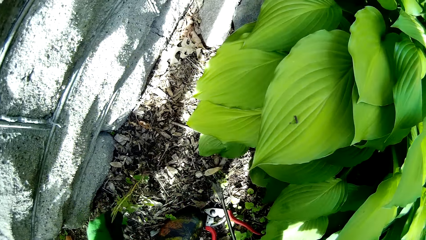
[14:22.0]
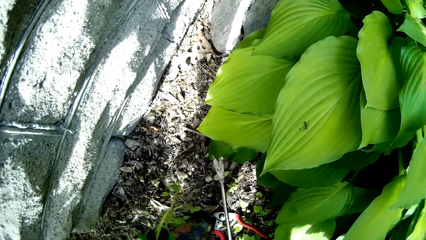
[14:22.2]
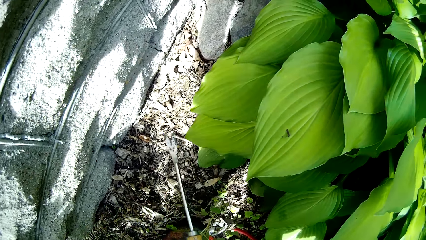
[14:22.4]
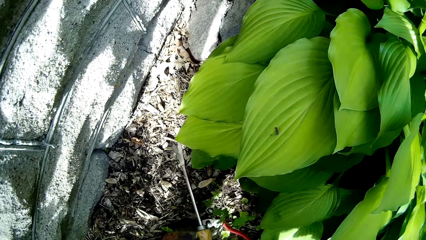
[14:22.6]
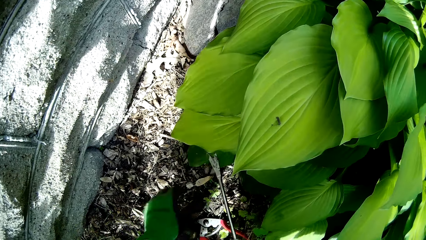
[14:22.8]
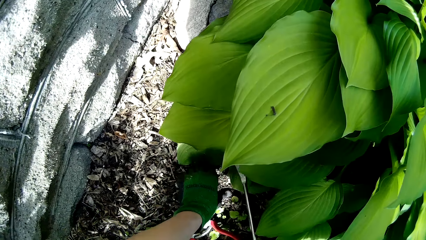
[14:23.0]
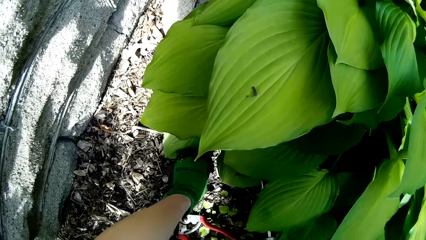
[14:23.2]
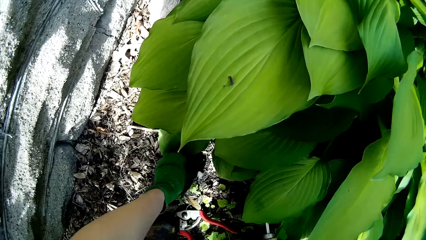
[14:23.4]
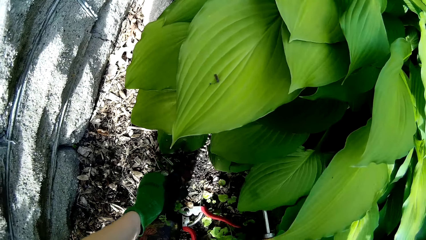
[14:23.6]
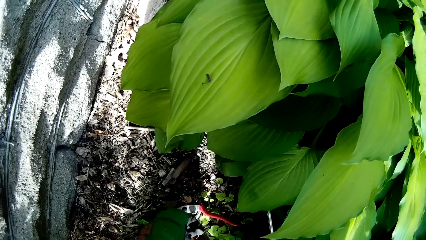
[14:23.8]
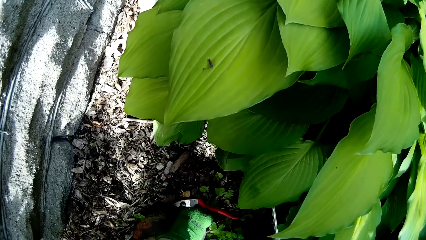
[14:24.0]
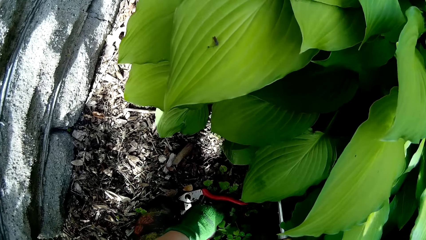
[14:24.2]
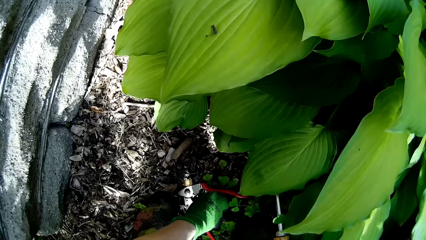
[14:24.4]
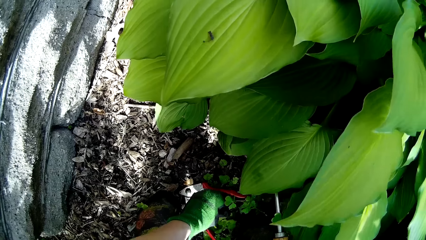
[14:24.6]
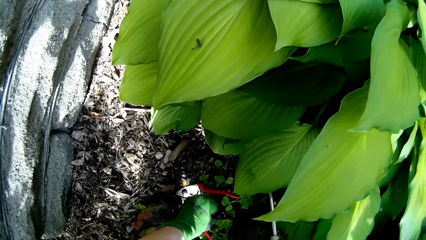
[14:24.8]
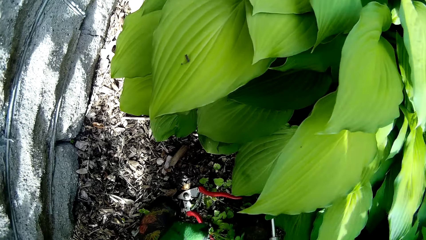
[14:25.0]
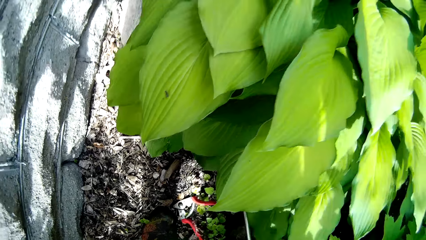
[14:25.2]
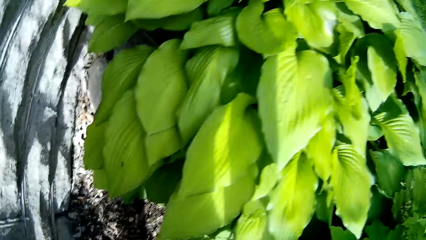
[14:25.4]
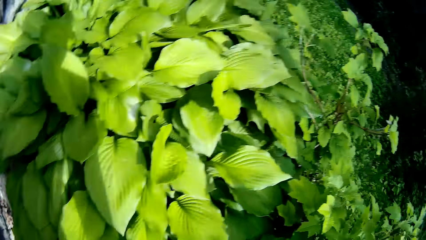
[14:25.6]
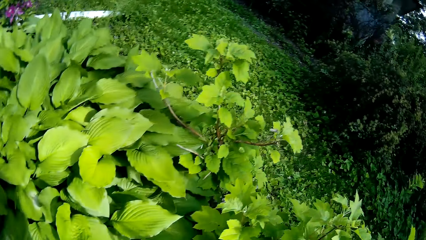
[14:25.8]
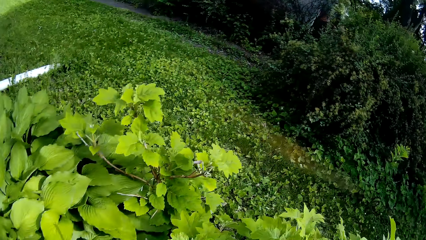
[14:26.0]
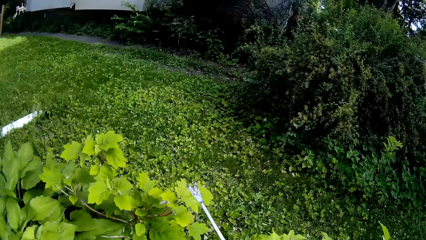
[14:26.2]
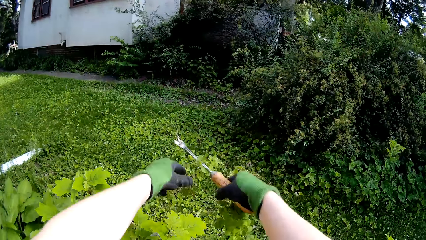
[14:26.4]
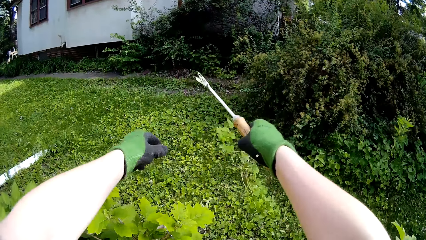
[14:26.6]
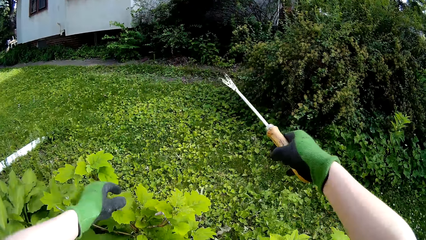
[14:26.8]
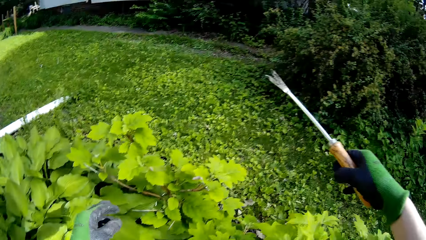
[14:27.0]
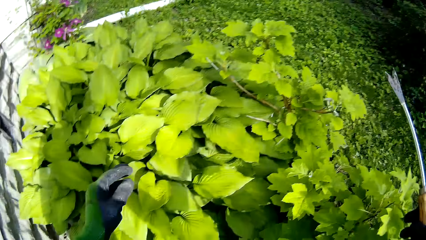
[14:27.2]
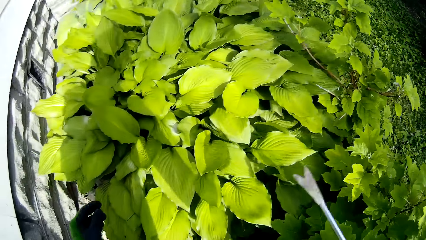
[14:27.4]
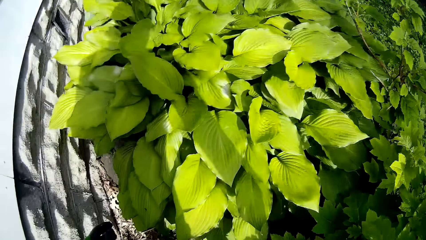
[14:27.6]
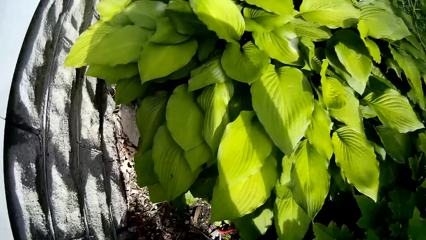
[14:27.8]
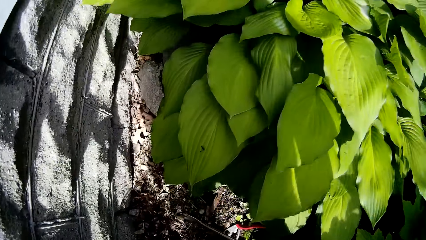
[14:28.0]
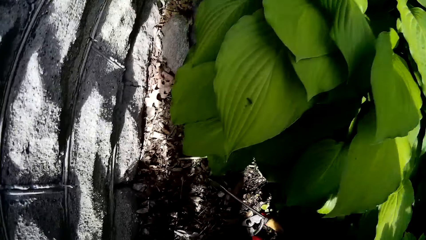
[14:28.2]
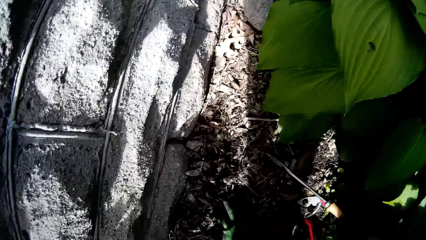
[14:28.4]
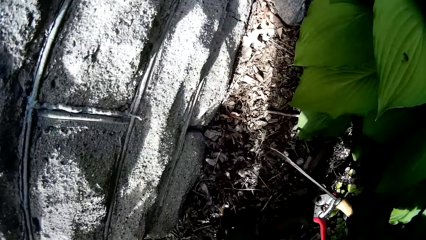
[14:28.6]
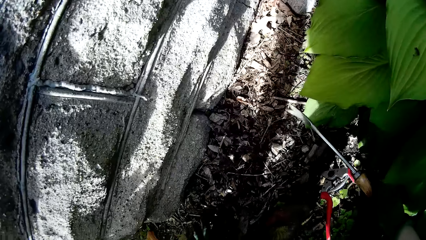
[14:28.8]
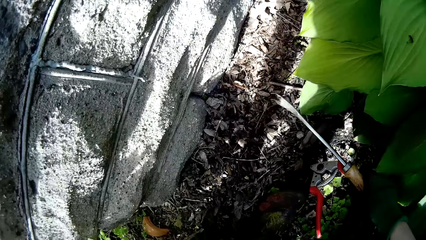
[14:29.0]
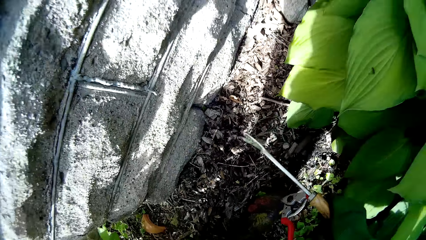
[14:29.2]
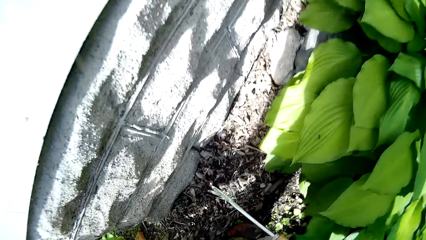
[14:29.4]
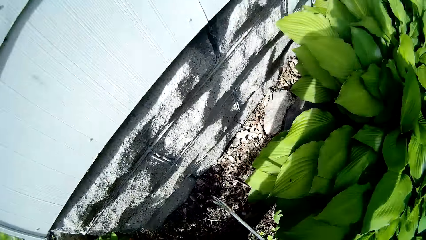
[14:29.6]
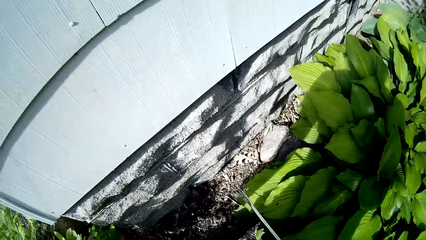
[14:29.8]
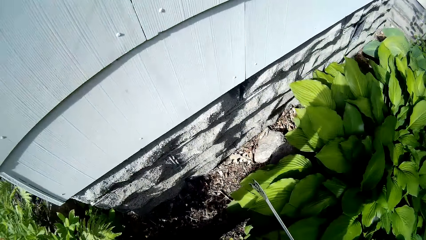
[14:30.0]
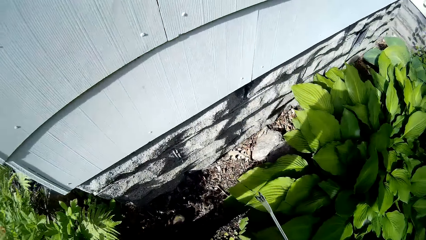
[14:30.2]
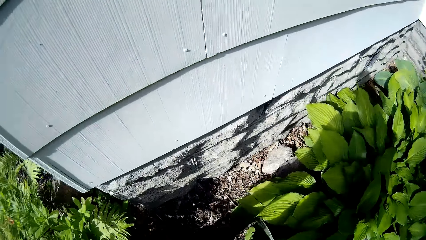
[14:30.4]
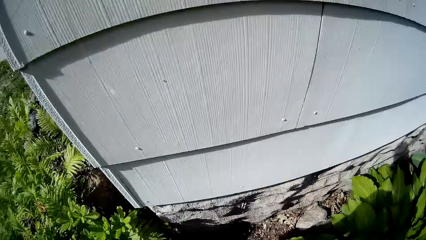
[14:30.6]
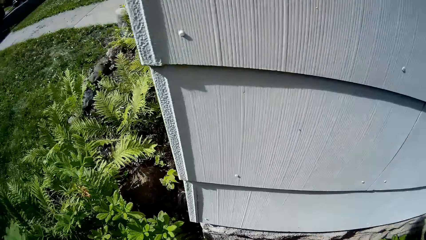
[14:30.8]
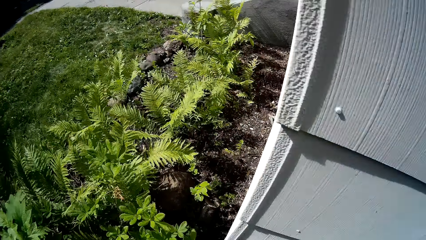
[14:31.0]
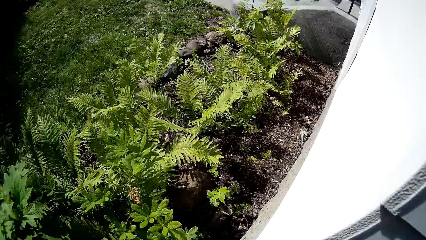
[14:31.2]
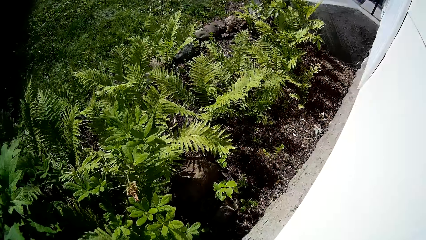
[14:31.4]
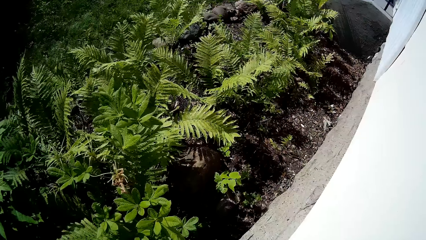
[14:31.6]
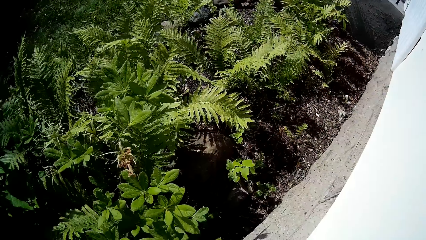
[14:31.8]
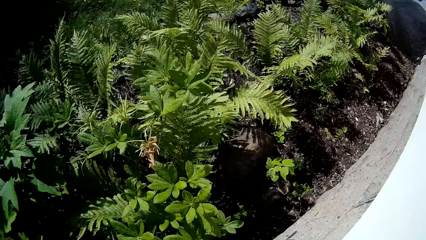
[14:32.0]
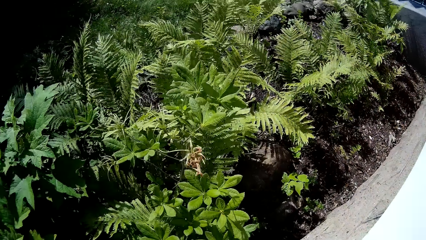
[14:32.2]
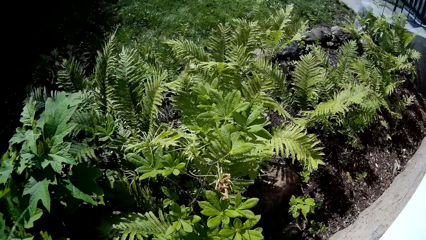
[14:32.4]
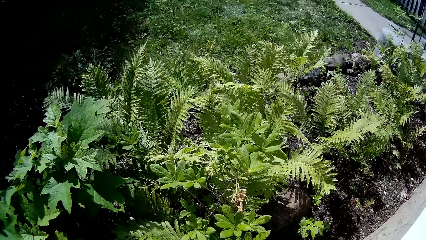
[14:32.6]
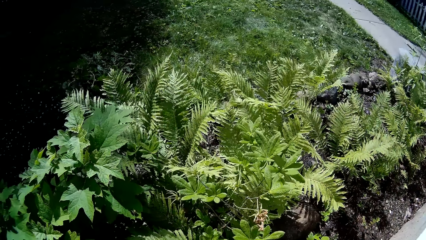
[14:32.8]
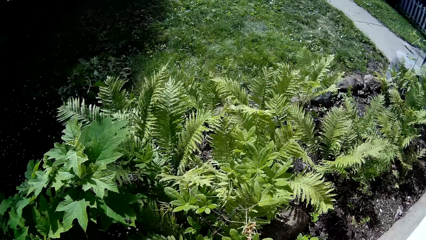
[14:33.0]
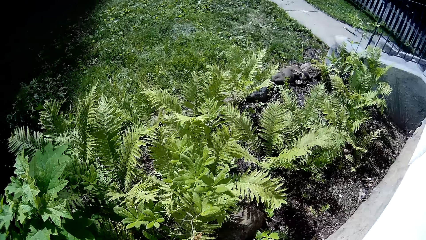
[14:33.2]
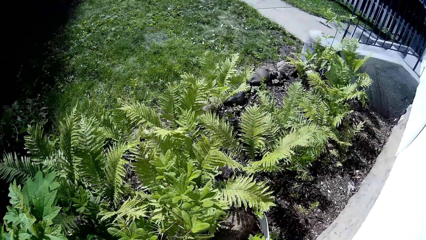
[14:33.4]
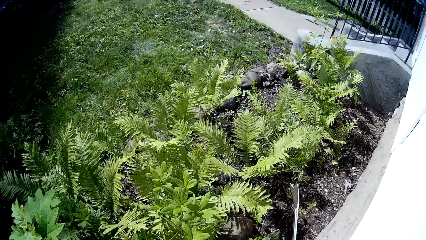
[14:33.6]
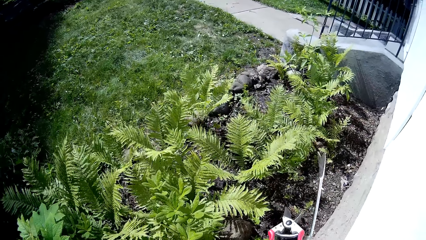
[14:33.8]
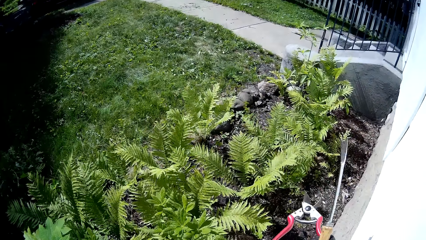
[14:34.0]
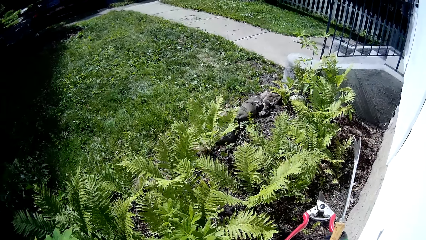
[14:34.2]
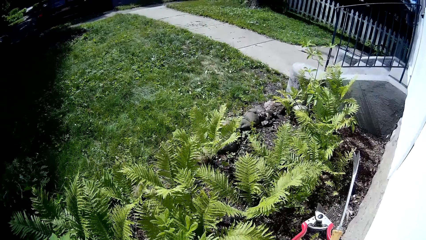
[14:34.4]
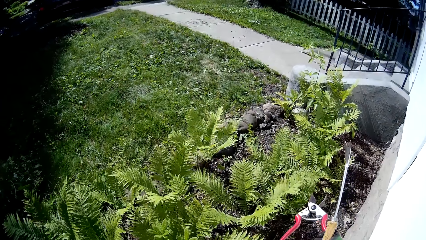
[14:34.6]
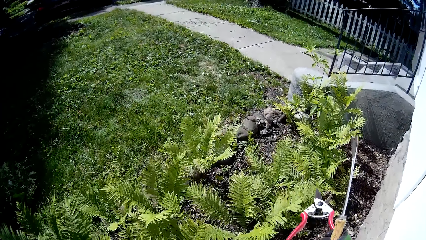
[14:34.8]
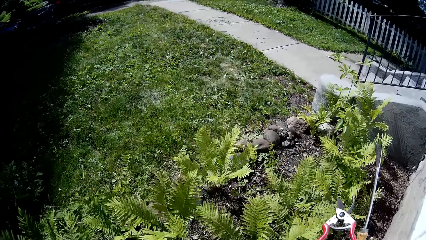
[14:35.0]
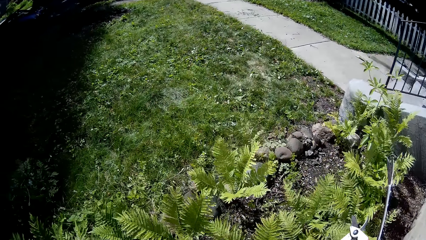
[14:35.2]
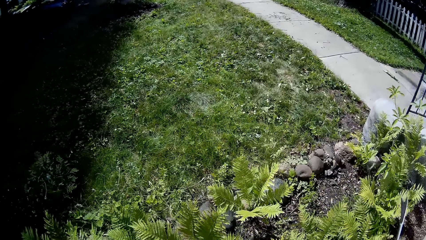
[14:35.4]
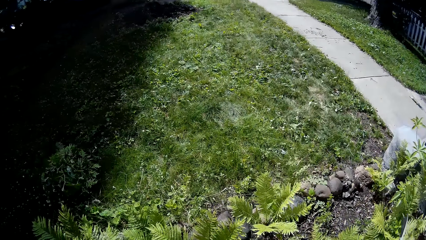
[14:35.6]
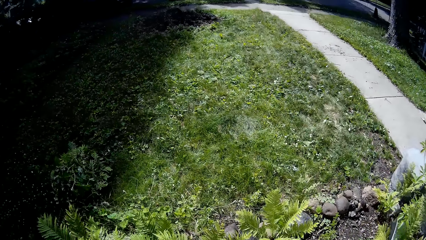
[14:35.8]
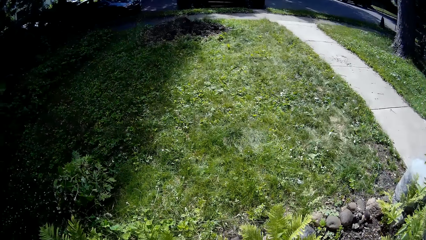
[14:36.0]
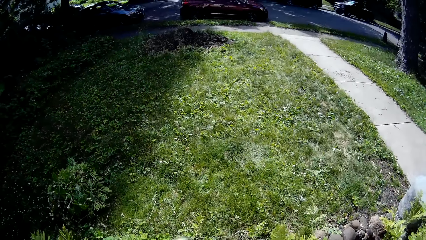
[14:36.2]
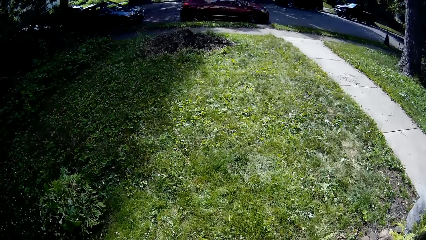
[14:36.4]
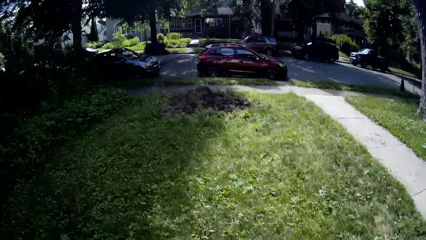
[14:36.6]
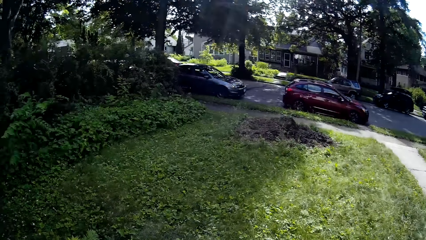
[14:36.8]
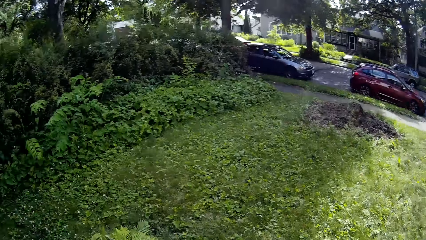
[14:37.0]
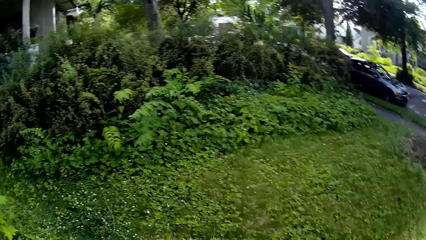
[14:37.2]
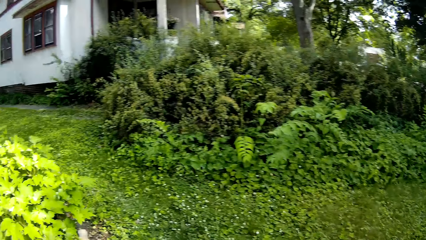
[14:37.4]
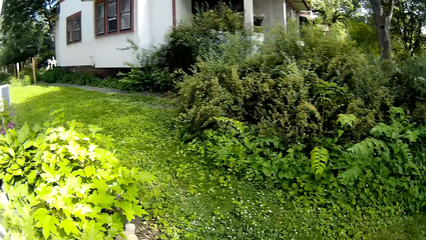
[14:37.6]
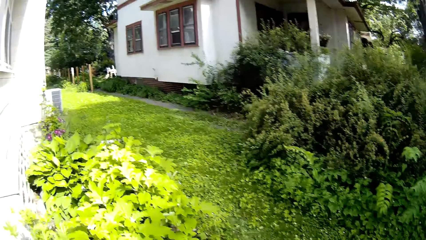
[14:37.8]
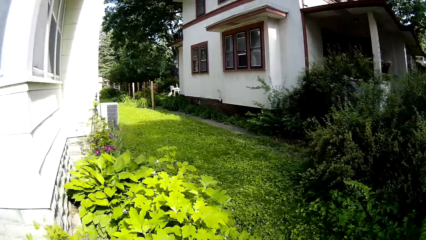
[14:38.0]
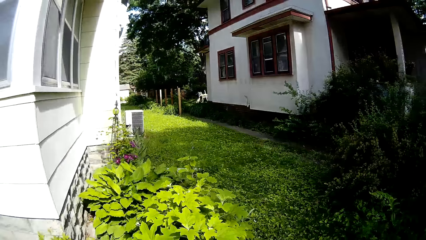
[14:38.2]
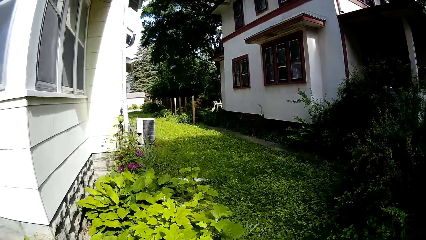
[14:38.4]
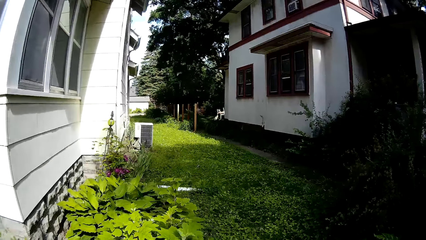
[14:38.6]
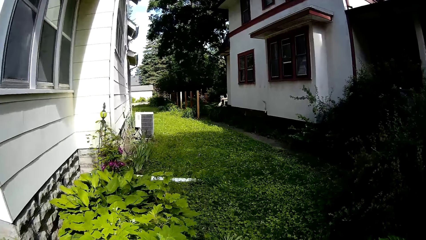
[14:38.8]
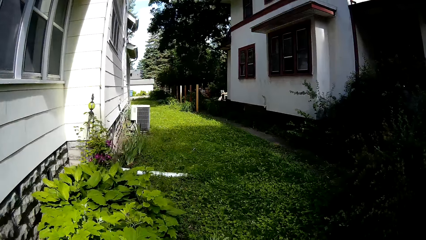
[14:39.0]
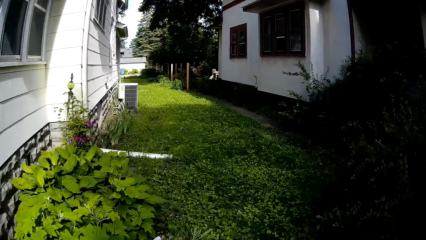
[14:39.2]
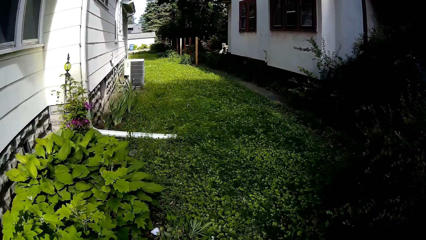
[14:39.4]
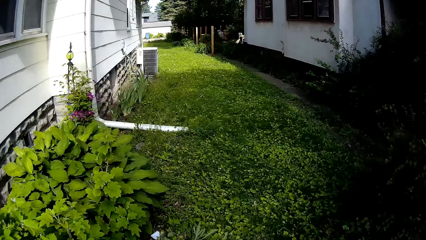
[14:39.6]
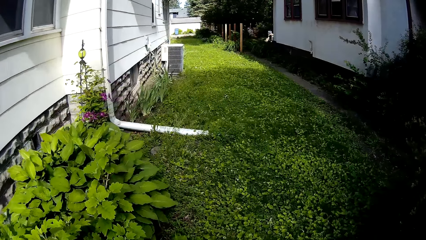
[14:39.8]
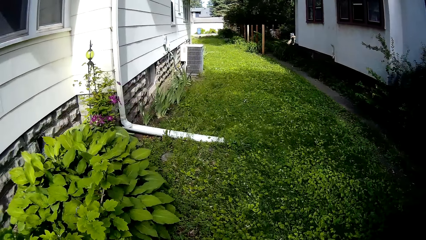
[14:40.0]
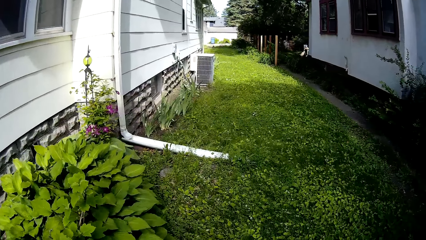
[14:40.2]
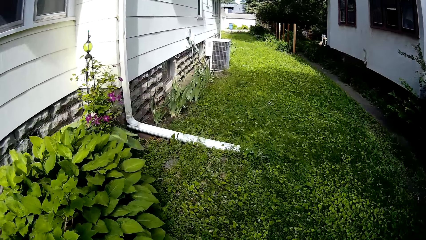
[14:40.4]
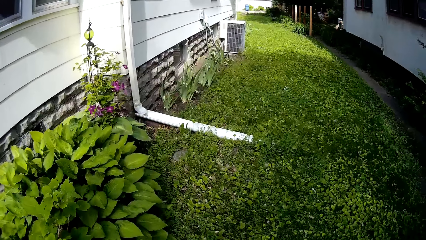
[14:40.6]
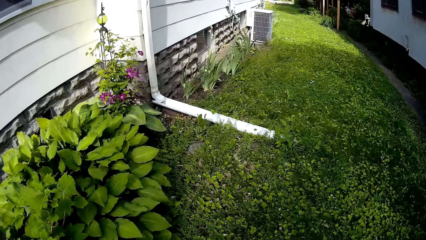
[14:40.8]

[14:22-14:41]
The camera wearer passes the weeds from his left hand to his right hand. He weeds the garden with his left hand. He throws the weeds on the ground with his right hand. He throws the weeds on the ground with his left hand. He picks up a grass shear from the ground with his right hand. He walks on the garden.
